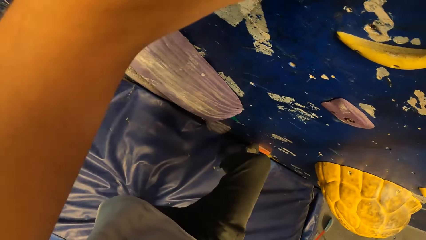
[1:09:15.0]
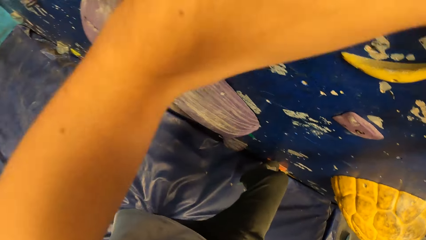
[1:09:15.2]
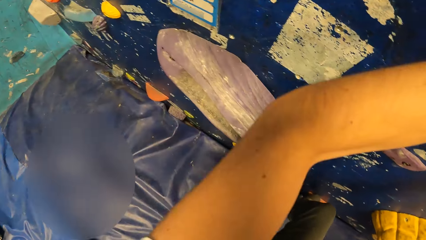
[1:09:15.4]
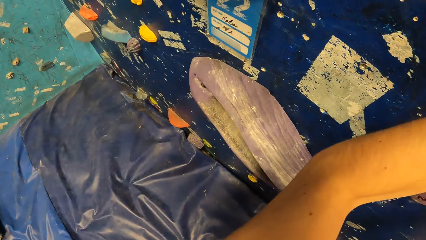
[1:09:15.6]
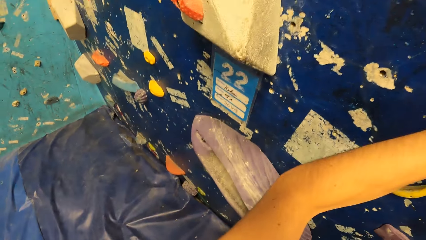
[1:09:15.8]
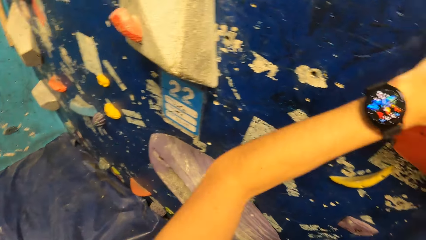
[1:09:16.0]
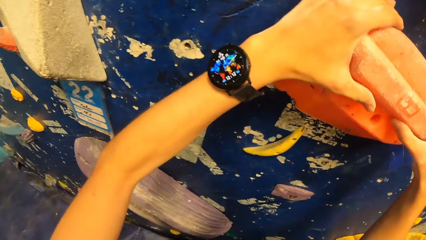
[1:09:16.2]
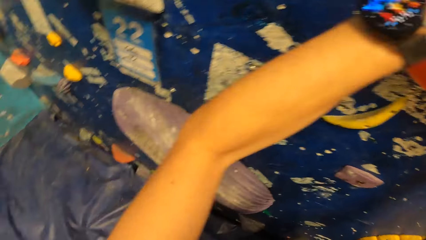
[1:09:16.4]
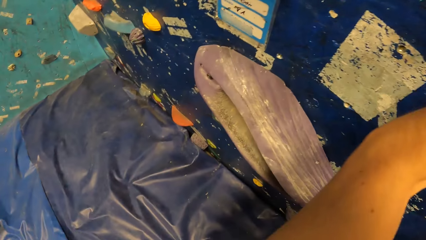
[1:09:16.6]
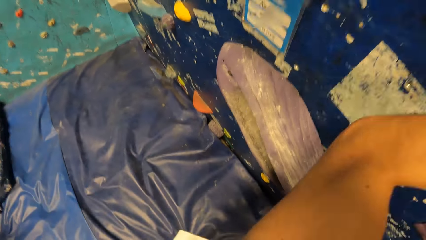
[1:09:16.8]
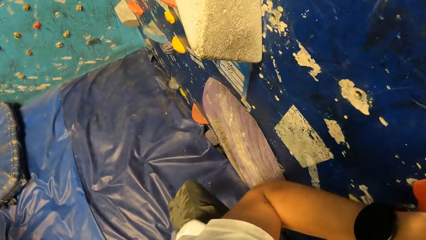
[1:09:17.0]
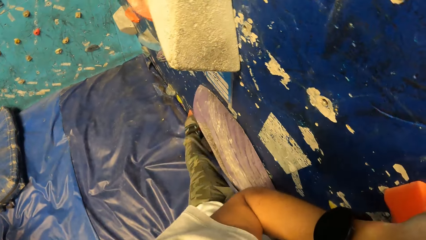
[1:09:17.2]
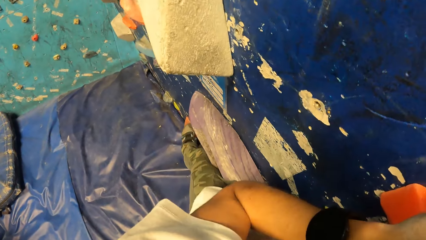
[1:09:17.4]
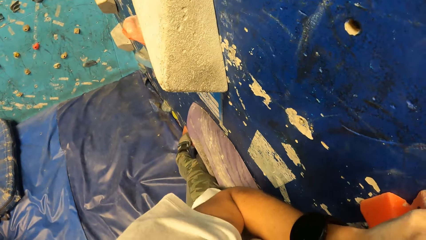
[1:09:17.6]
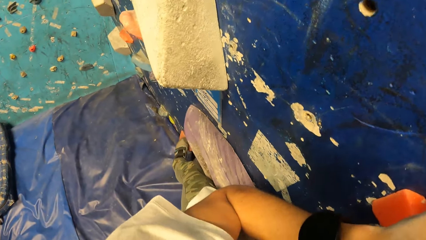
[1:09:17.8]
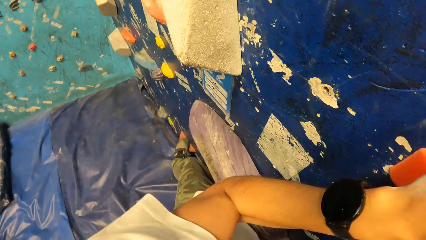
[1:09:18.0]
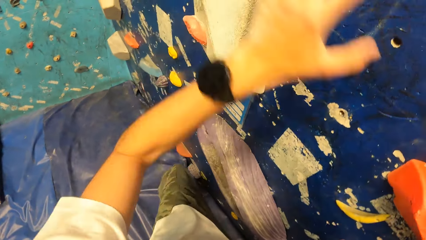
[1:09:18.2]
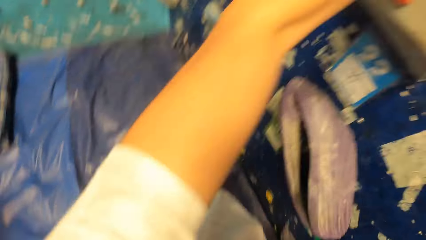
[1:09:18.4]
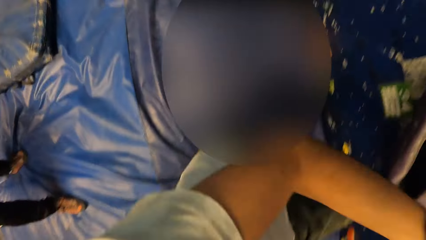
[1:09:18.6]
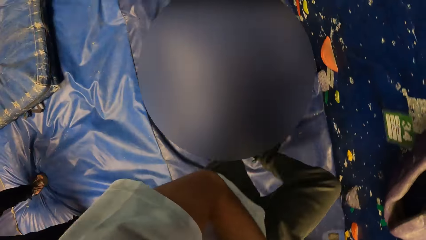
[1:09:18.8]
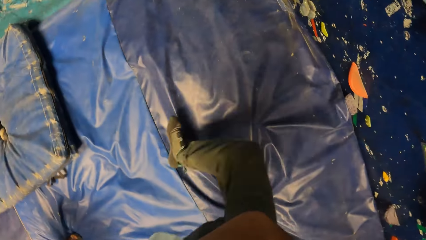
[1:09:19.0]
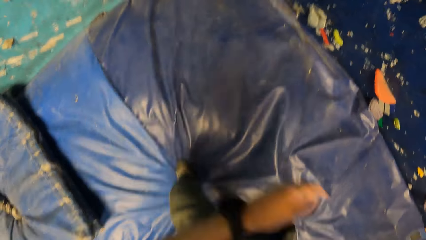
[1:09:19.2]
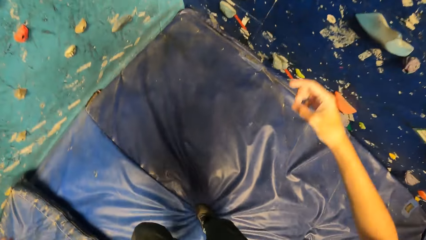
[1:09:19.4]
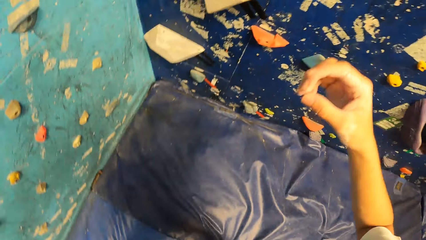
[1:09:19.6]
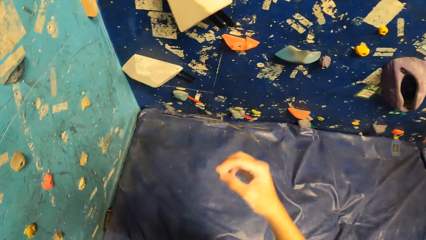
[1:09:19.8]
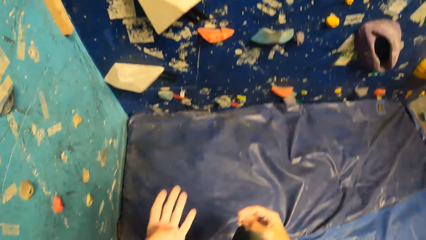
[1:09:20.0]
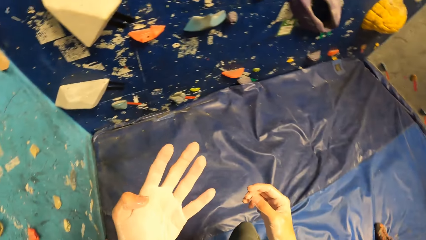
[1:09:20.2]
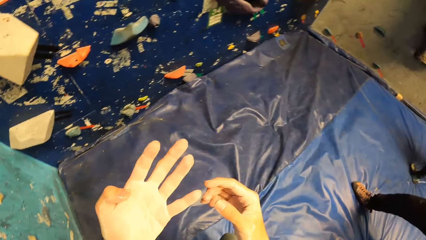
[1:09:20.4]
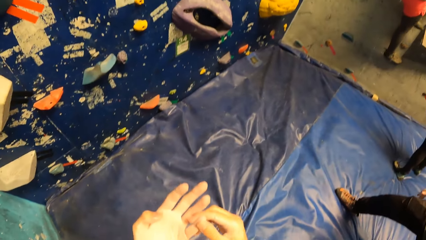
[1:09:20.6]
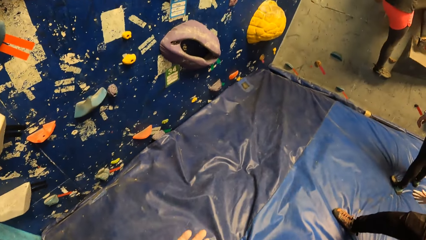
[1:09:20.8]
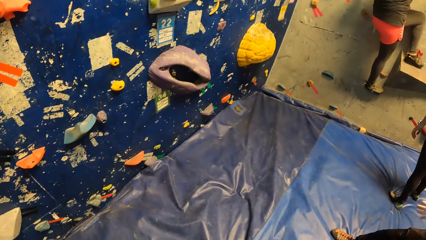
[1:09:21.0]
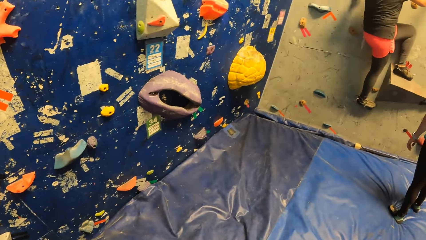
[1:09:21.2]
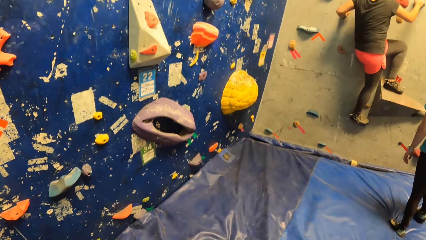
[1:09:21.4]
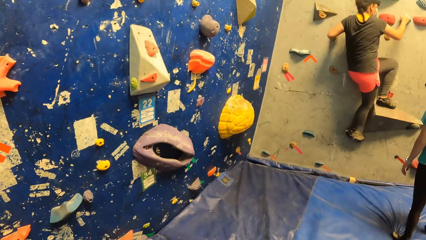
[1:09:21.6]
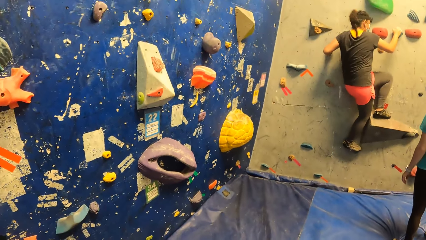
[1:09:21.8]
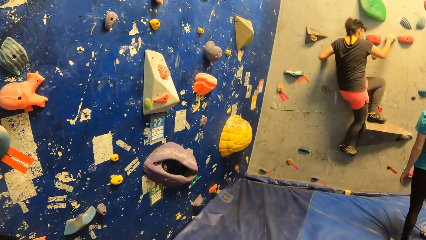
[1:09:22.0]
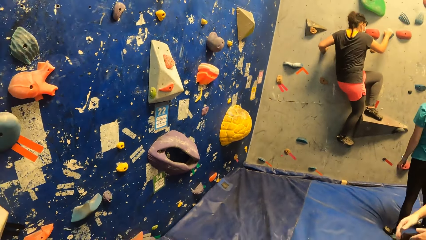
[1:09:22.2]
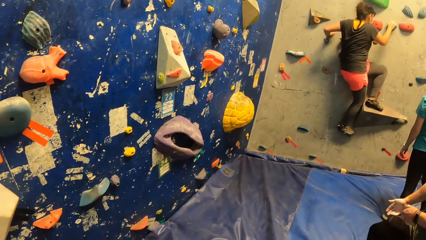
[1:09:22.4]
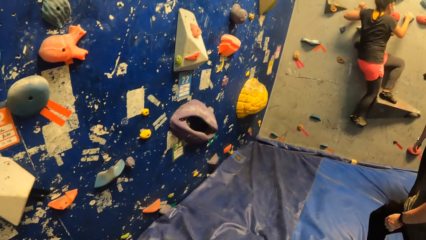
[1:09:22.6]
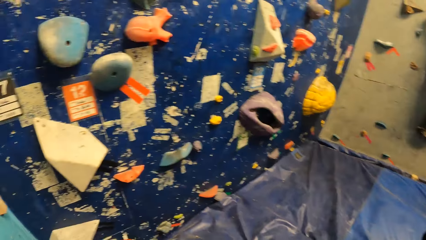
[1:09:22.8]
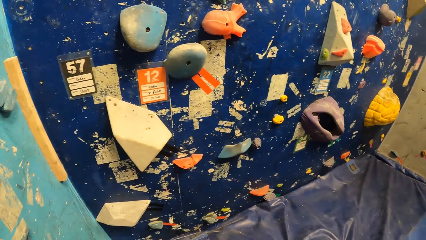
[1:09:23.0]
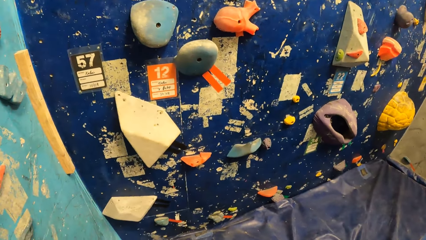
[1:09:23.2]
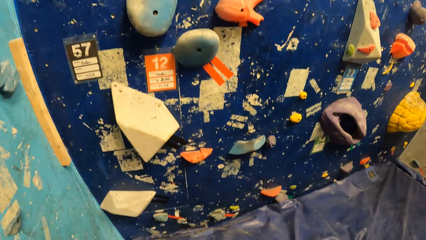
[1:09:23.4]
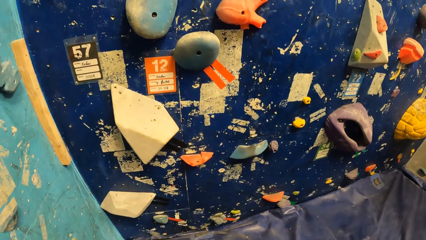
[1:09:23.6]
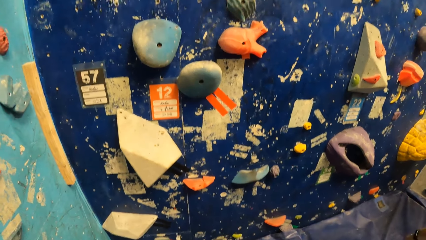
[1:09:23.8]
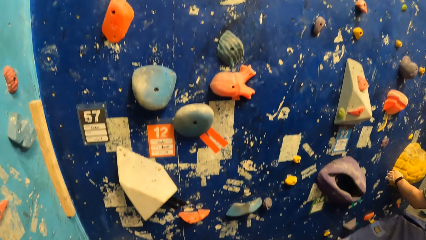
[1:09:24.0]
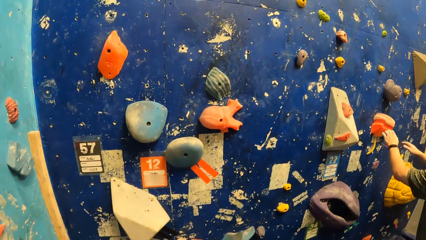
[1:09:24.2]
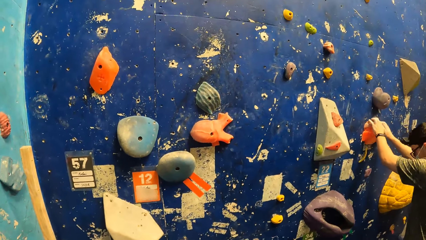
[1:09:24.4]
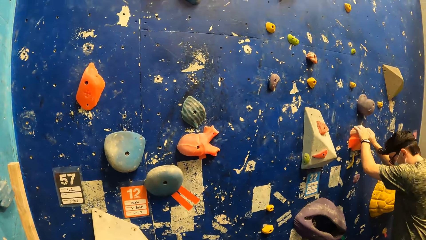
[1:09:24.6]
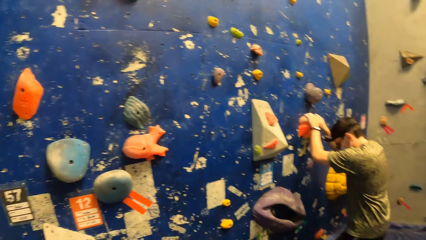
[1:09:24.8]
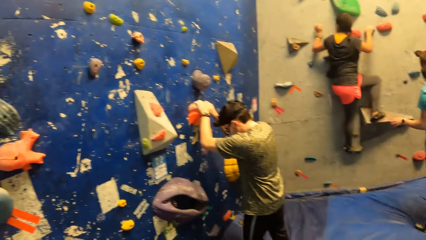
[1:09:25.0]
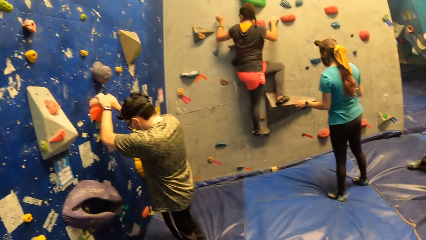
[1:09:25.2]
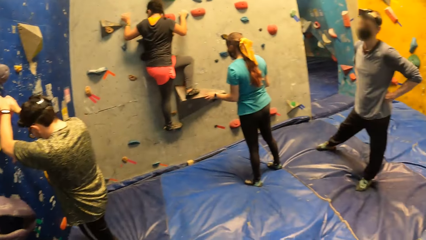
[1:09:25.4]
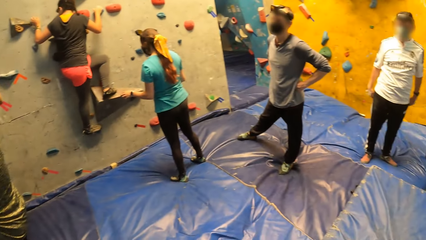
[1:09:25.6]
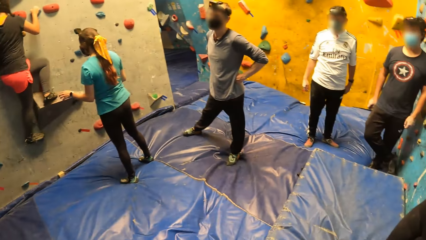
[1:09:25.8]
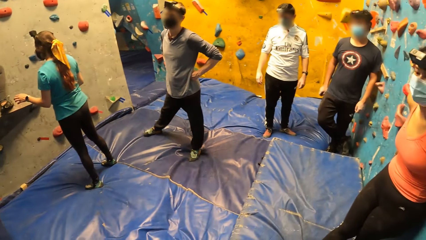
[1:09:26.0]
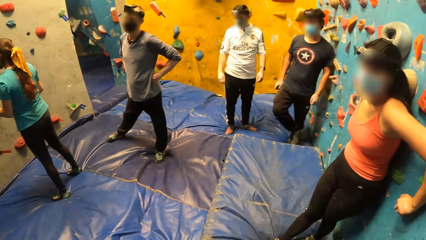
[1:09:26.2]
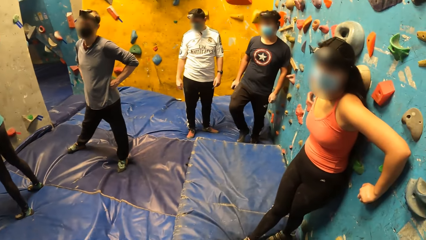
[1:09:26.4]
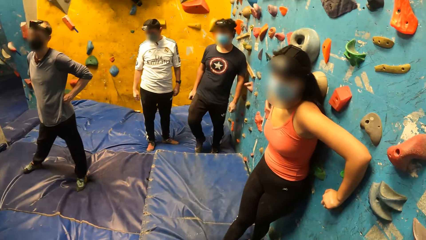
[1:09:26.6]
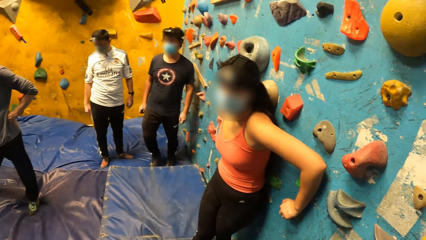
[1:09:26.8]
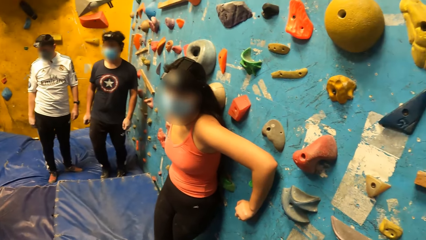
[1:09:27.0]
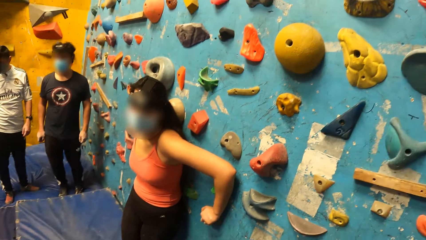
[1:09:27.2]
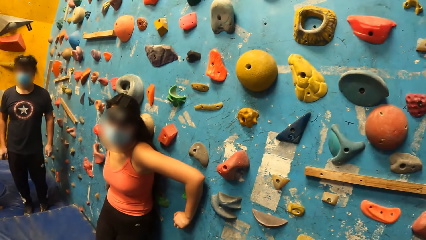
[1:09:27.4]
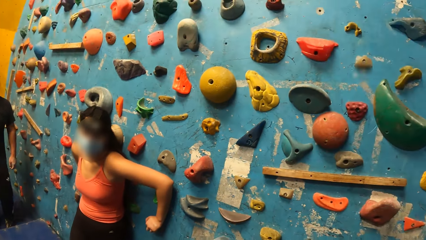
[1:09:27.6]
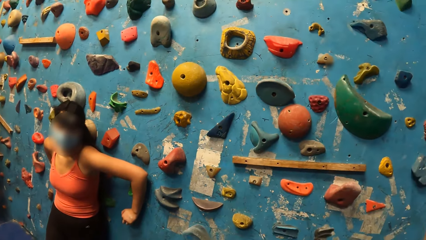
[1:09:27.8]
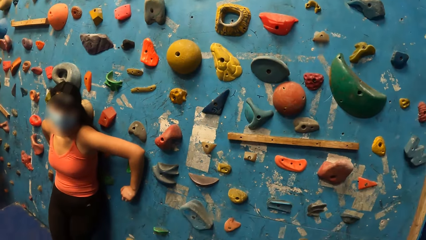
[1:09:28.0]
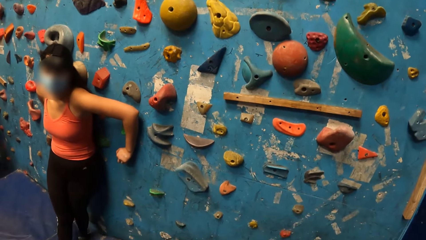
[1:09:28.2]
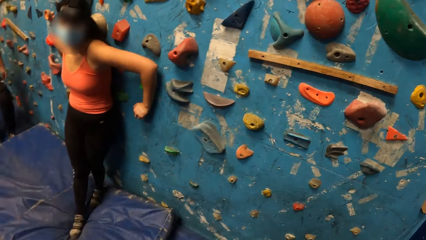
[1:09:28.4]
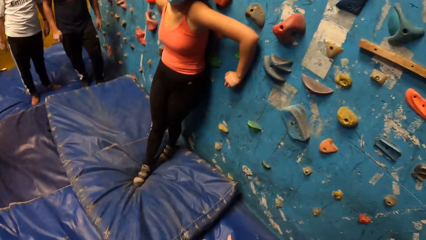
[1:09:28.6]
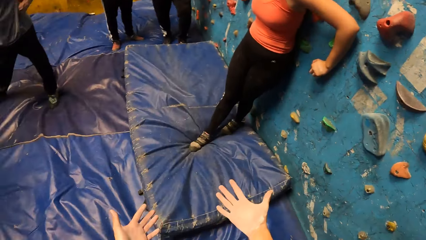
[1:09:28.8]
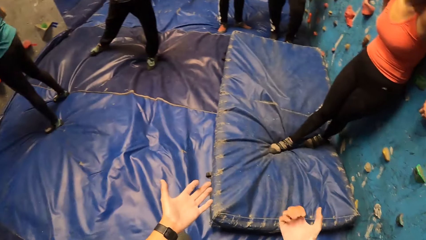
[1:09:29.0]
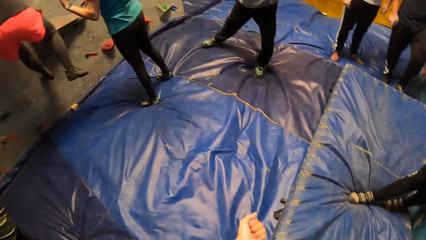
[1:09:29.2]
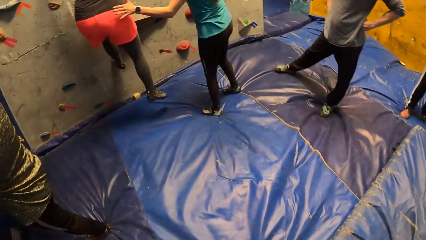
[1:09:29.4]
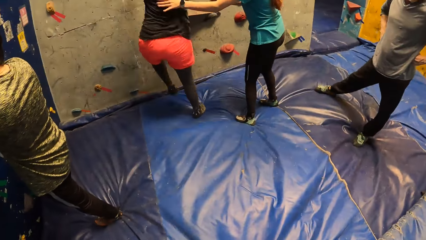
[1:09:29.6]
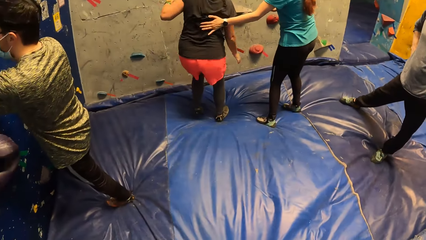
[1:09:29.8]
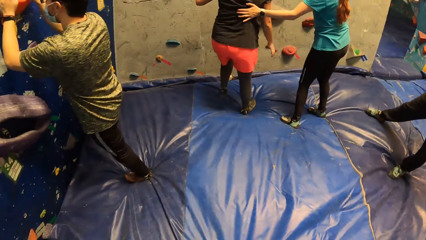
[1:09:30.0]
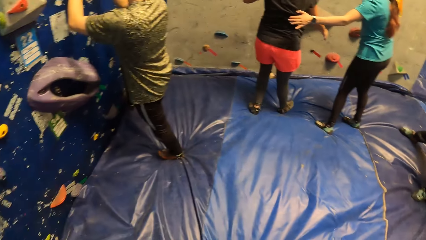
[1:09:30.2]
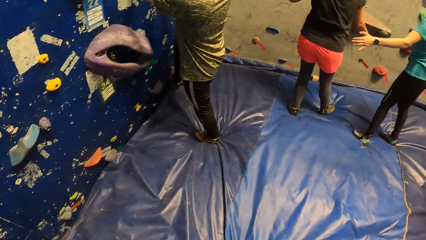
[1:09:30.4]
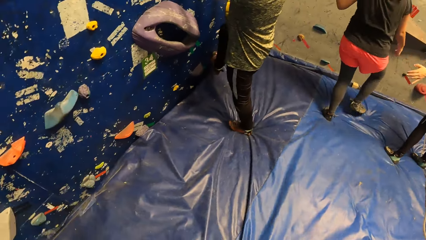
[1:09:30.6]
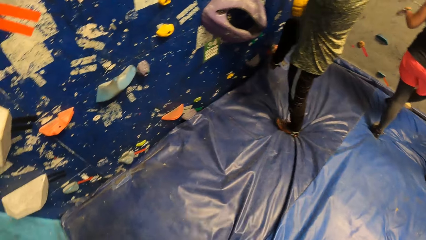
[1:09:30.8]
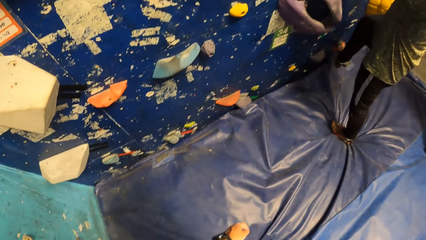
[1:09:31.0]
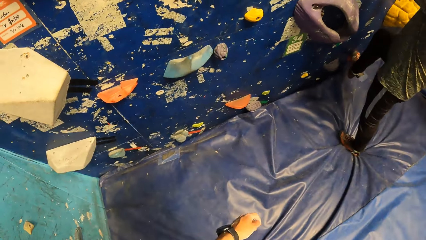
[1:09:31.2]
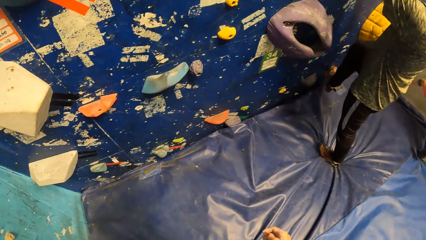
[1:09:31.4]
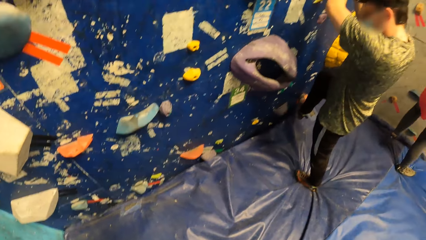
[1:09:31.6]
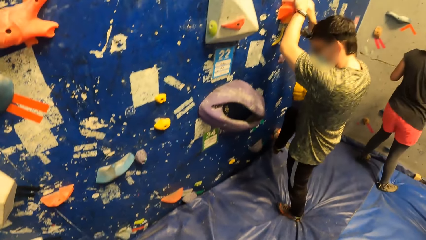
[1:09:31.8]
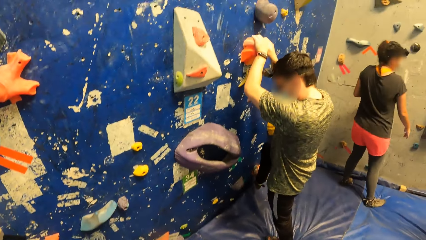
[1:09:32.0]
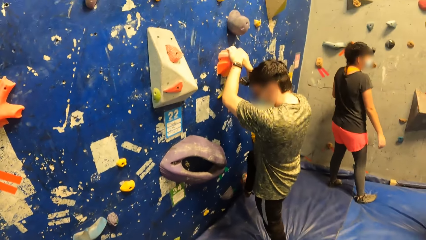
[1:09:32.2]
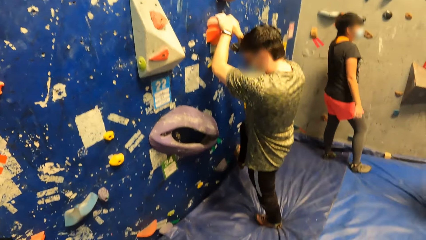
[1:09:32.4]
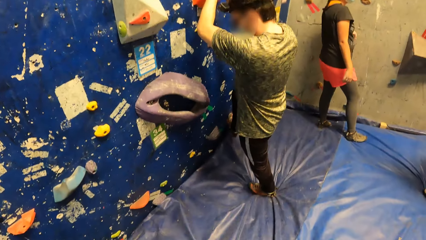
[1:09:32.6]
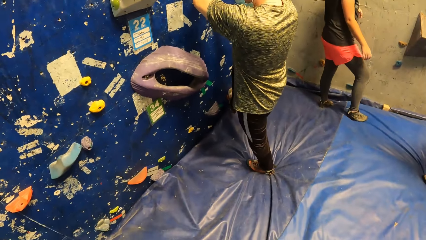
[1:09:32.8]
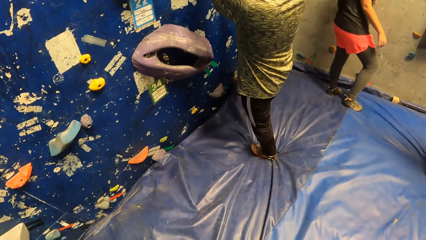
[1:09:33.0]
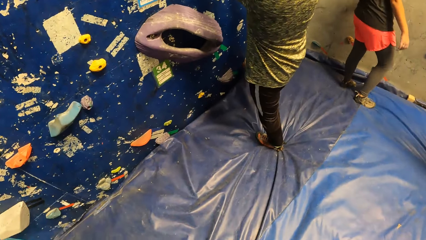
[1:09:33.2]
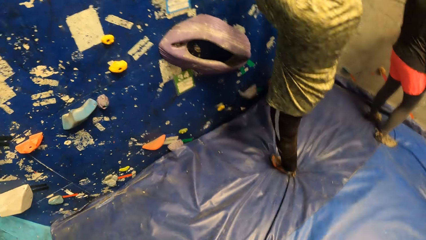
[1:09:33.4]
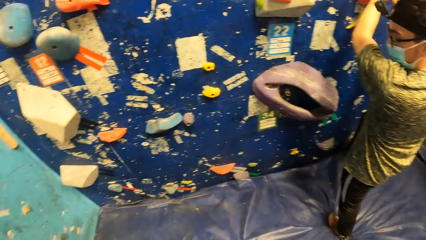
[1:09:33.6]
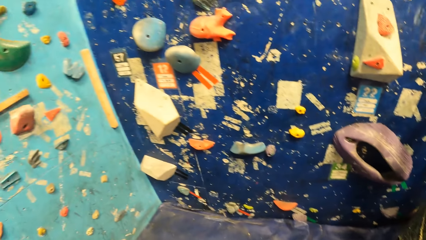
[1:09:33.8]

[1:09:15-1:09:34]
The camera wearer climbs the rock wall with both hands. They fall from the rock wall with both hands. The woman climbs the rock wall with both hands. The camera wearer looks around the room. The man places both hands on the rock on the rock wall. The woman falls from the rock wall. Another woman places her left hand on the first woman.
